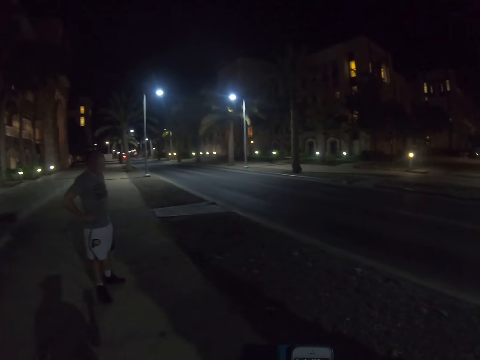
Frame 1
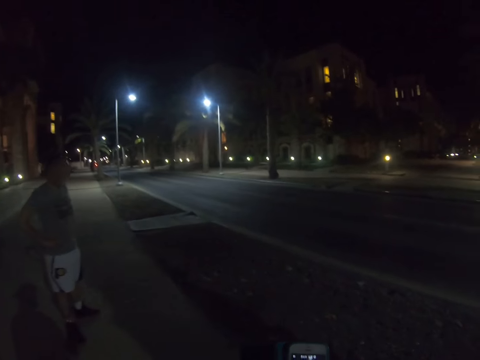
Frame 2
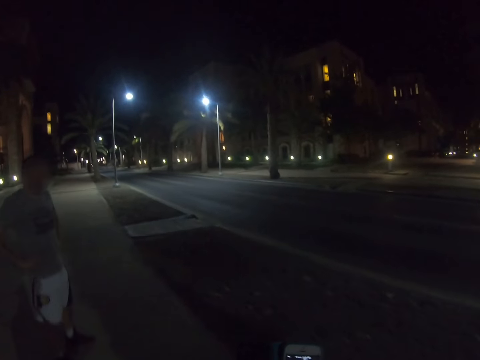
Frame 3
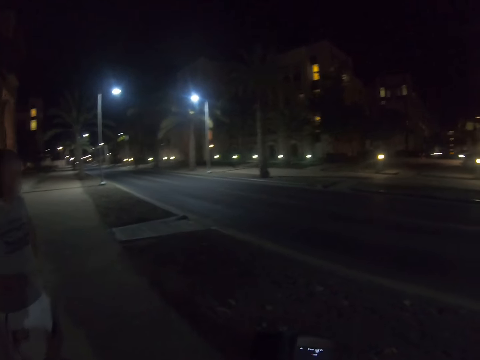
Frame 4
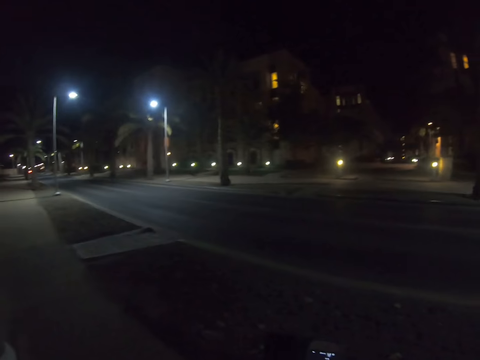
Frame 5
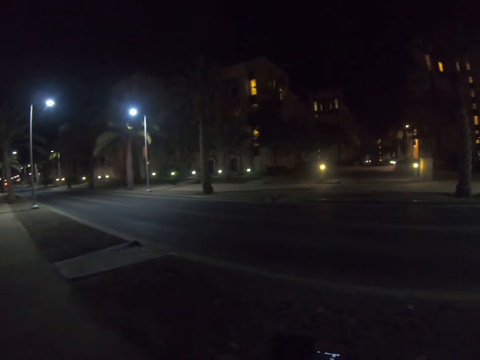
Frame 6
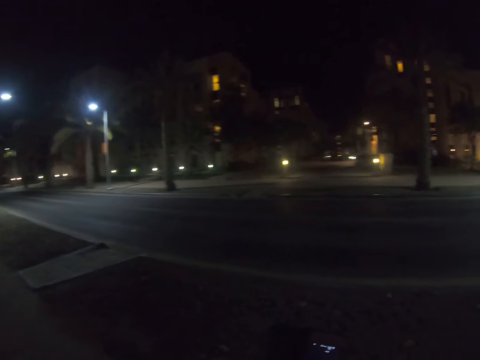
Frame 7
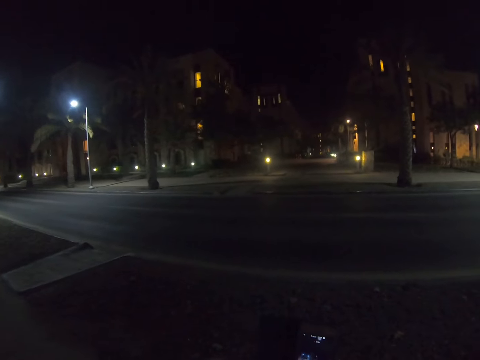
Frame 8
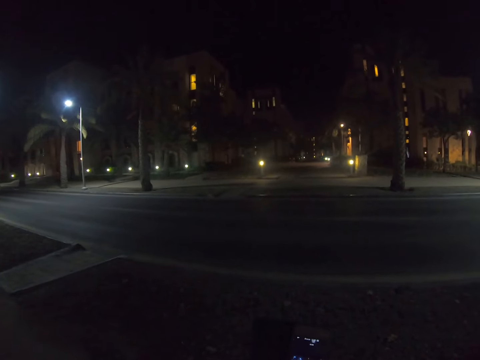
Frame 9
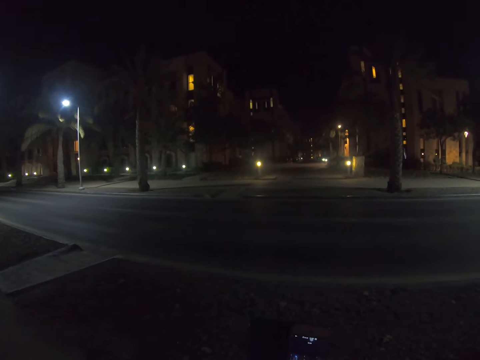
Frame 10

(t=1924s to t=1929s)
The camera wearer stares at the other side of the road. They stop for a while.
